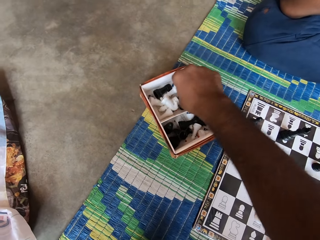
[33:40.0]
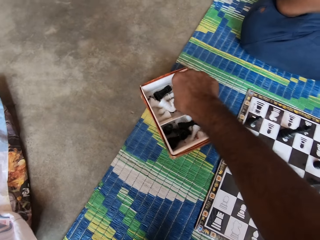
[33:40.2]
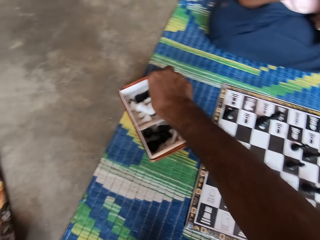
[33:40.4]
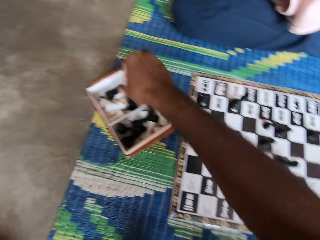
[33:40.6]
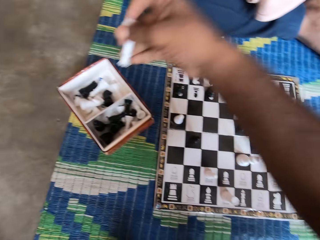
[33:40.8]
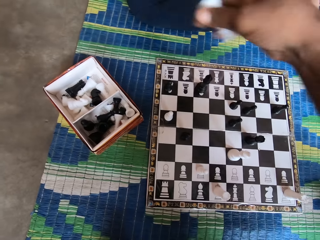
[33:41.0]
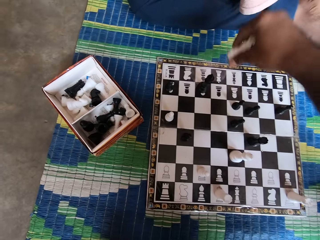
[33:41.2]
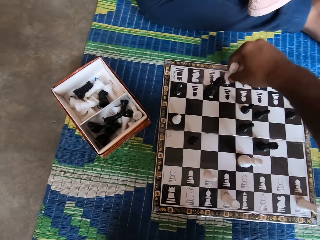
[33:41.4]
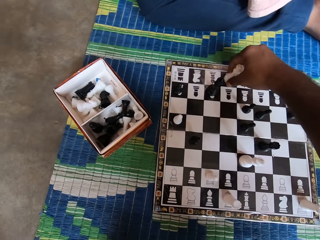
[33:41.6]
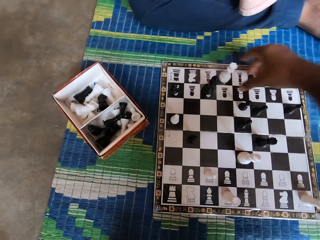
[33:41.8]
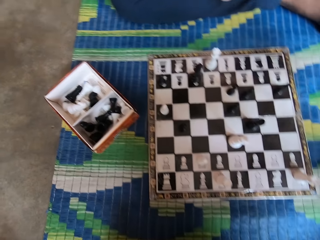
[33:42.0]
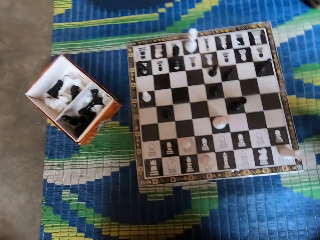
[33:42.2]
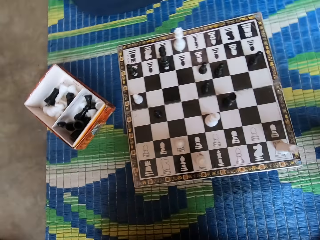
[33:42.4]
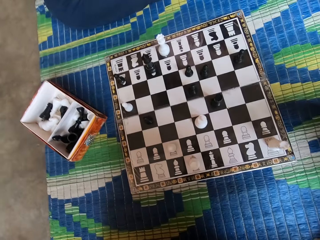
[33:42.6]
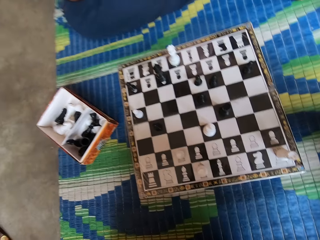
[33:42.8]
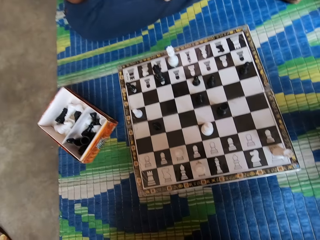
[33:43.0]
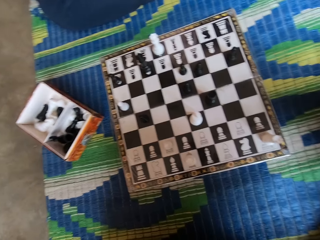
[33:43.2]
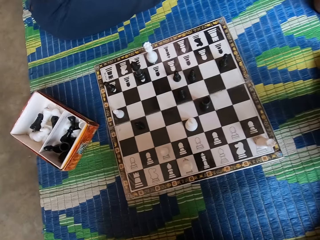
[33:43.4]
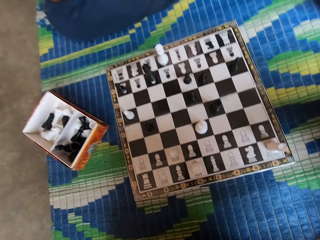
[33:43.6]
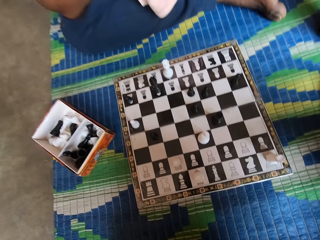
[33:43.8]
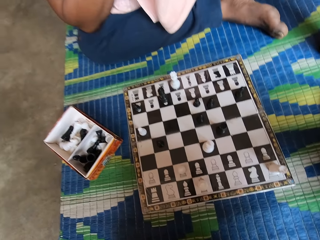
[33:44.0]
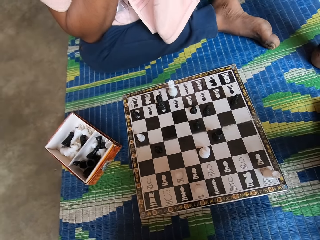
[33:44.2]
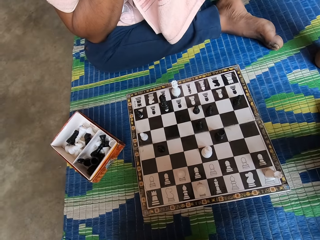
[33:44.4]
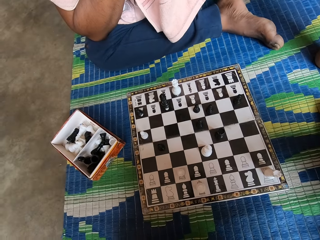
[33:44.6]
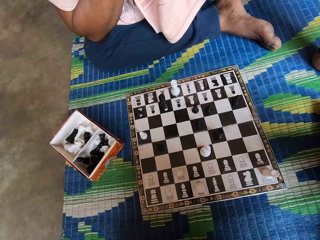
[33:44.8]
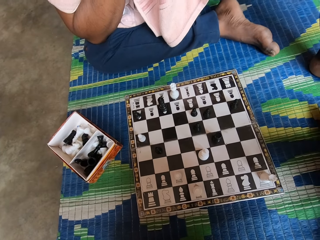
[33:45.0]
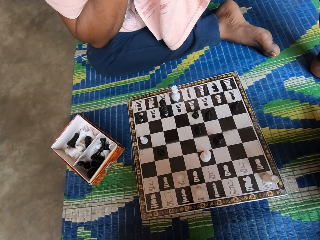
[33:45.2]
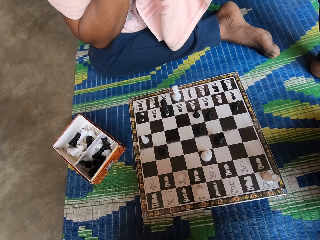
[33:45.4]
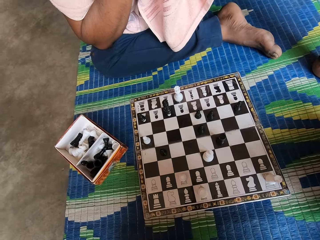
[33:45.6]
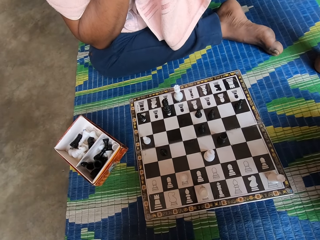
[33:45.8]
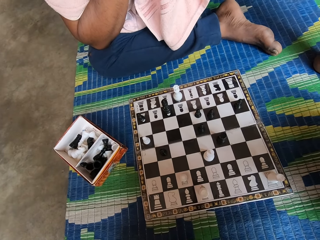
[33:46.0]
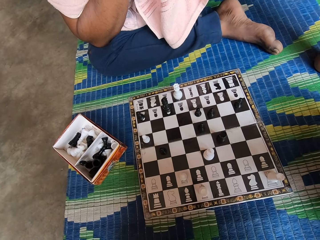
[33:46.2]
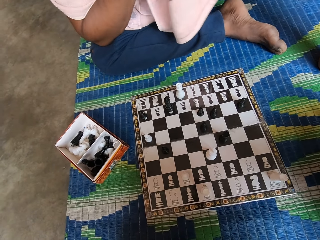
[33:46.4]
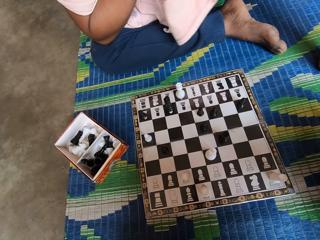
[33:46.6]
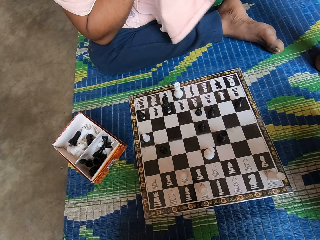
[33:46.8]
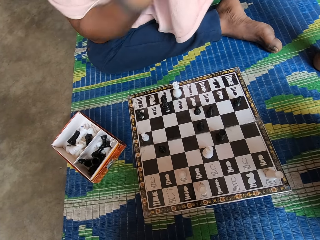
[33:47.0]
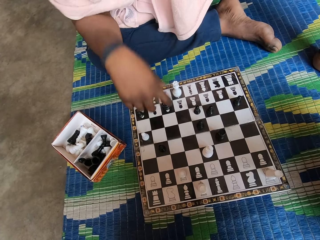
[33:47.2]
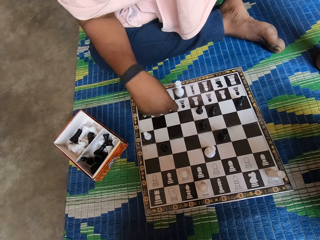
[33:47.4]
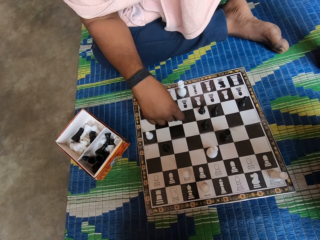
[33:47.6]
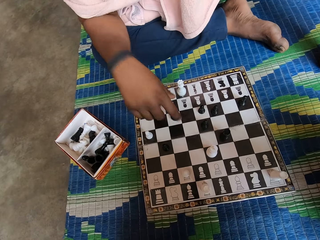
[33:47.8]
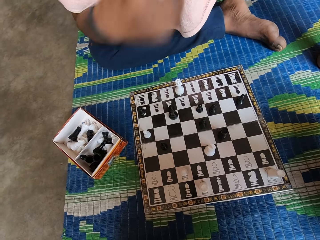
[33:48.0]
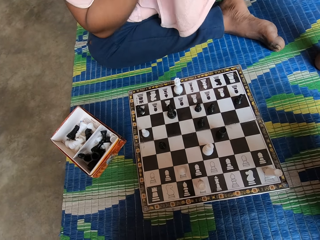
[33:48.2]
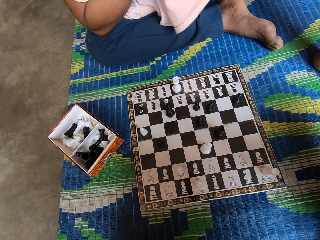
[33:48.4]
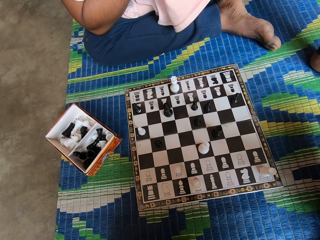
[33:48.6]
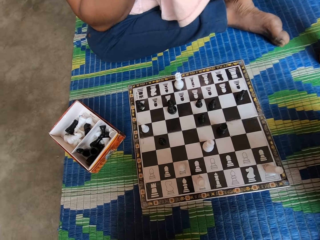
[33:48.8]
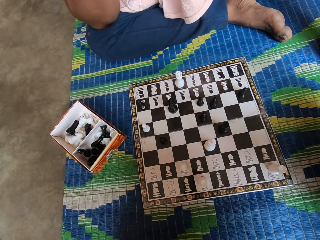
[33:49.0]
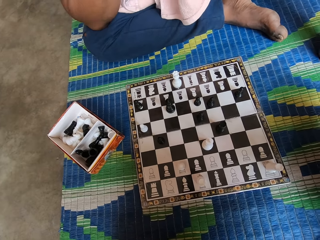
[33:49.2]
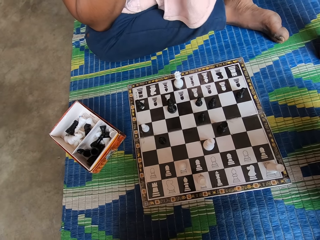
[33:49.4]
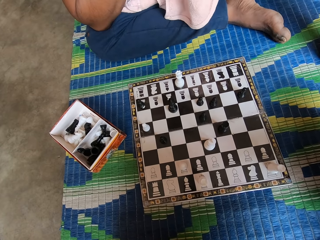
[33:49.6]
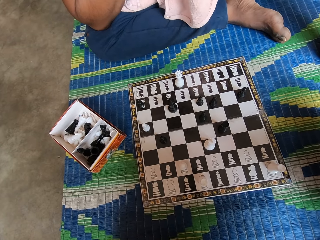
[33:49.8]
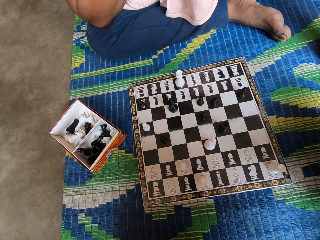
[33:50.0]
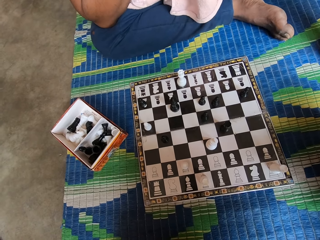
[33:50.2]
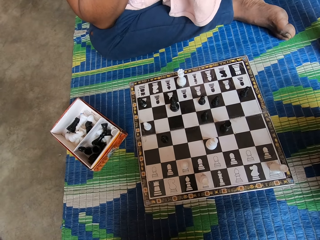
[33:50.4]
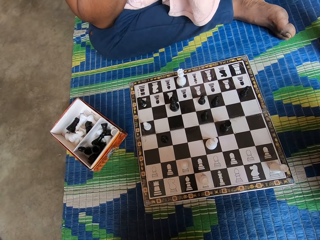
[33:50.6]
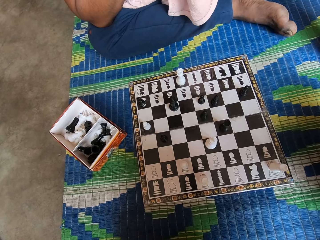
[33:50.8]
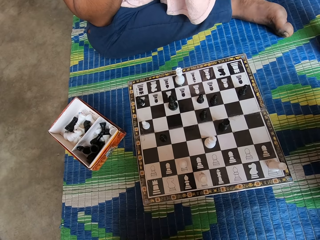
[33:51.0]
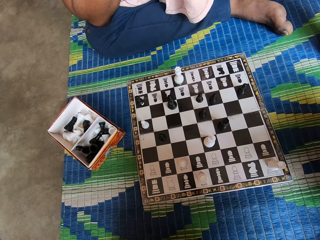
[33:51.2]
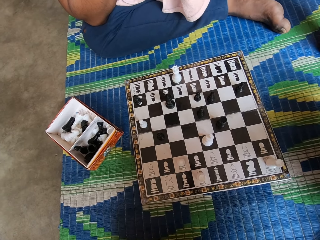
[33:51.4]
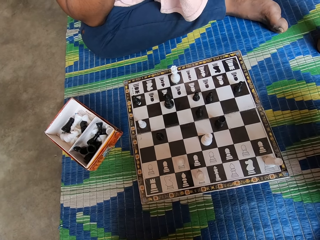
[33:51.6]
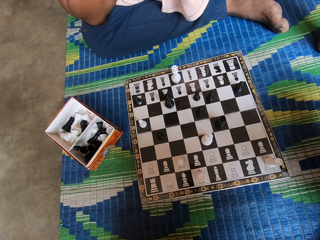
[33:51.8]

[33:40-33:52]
The camera wearer drops the chess piece inside the box. They pick up a chess piece from the box. They put the chess piece on the chess board. They look at the chess board. A man holds the chess piece and moves the chess piece.

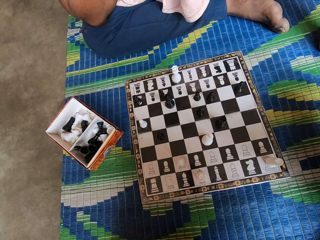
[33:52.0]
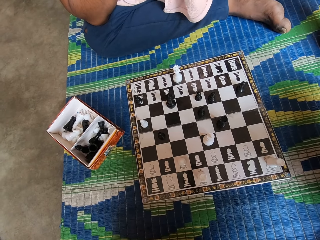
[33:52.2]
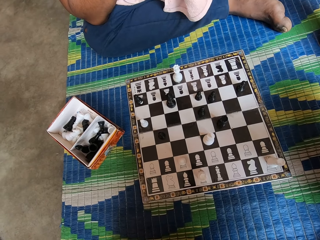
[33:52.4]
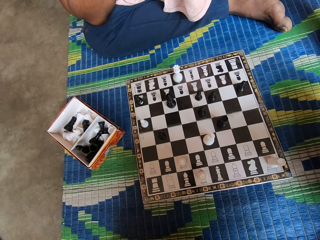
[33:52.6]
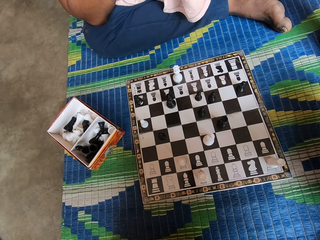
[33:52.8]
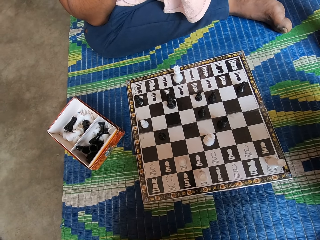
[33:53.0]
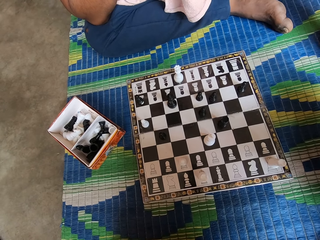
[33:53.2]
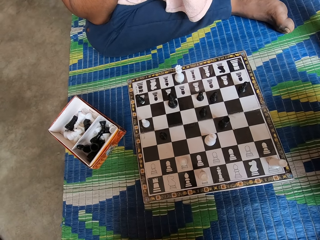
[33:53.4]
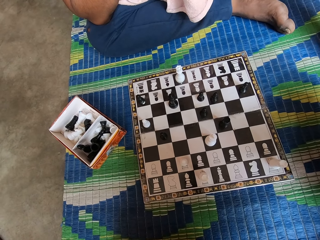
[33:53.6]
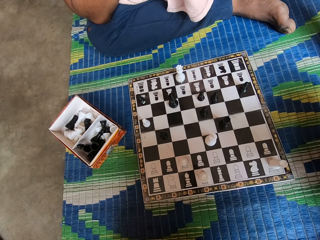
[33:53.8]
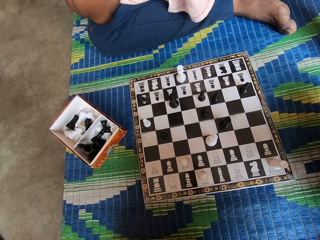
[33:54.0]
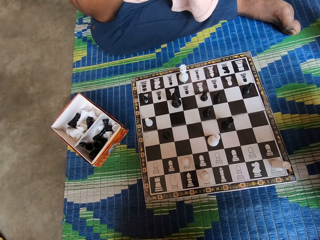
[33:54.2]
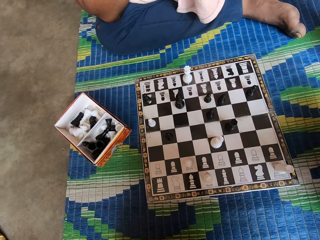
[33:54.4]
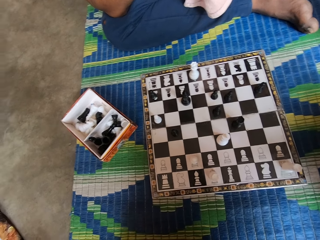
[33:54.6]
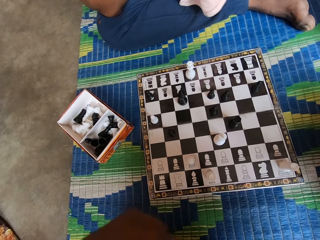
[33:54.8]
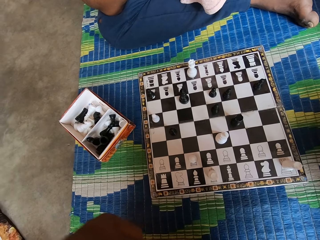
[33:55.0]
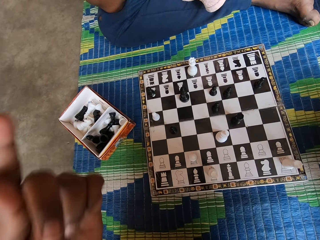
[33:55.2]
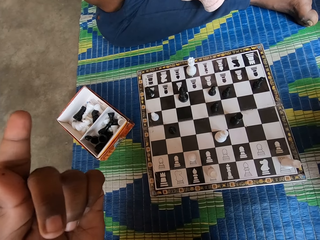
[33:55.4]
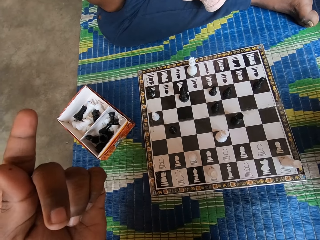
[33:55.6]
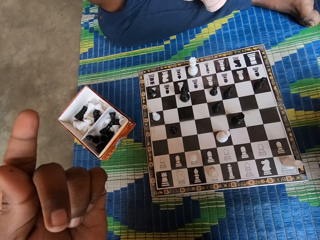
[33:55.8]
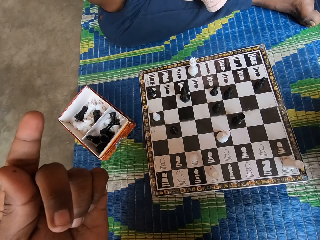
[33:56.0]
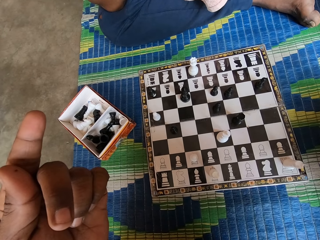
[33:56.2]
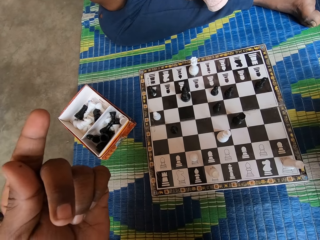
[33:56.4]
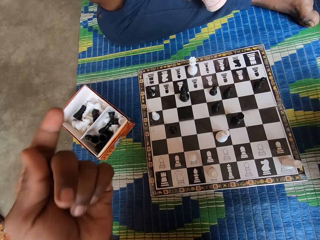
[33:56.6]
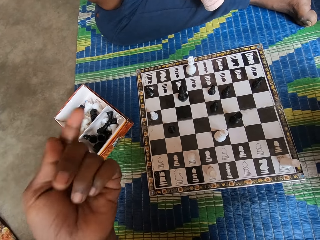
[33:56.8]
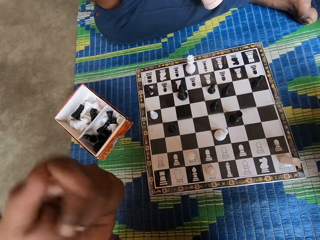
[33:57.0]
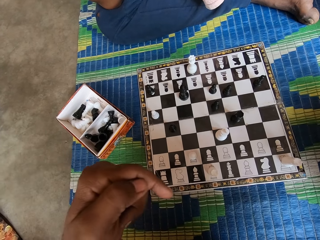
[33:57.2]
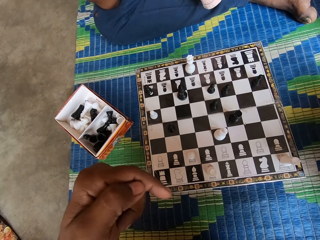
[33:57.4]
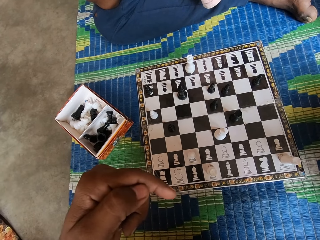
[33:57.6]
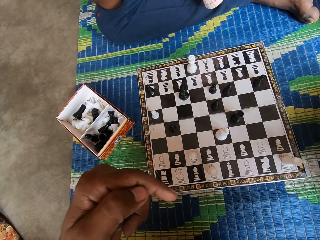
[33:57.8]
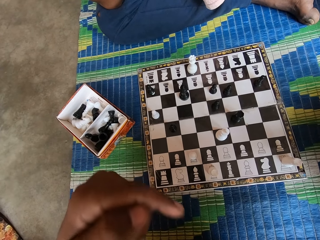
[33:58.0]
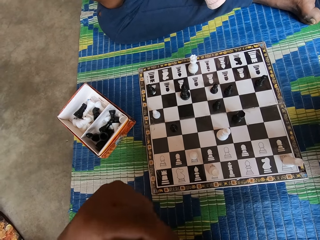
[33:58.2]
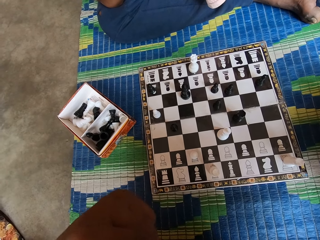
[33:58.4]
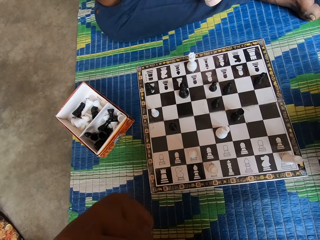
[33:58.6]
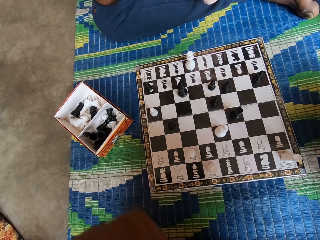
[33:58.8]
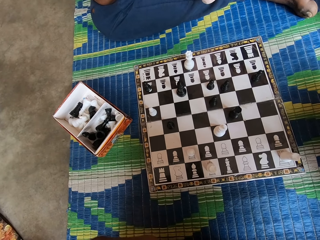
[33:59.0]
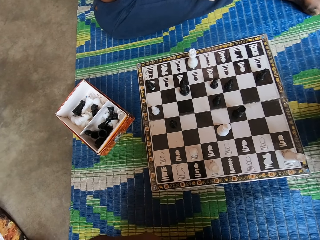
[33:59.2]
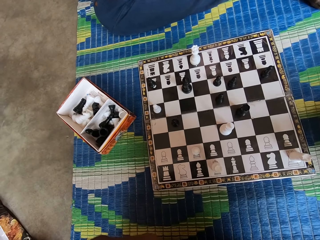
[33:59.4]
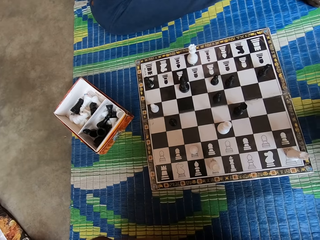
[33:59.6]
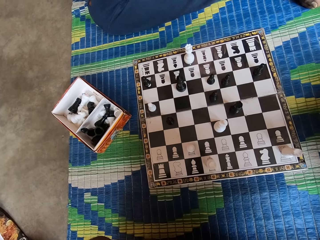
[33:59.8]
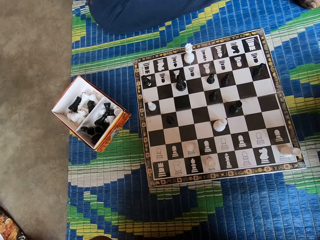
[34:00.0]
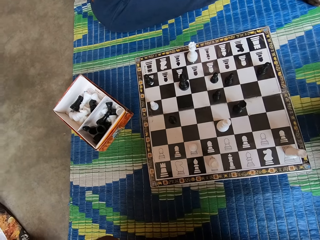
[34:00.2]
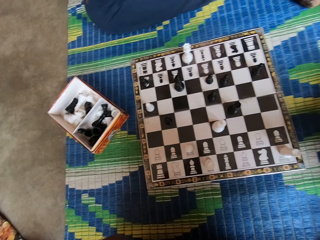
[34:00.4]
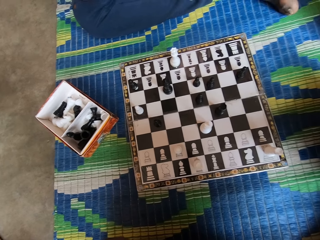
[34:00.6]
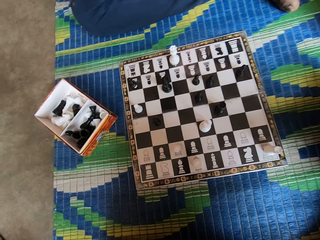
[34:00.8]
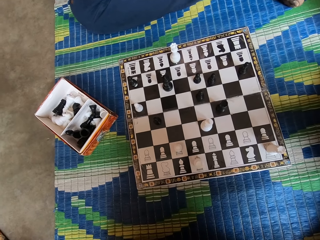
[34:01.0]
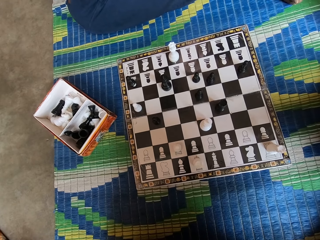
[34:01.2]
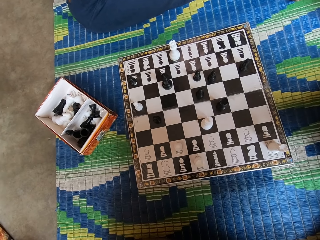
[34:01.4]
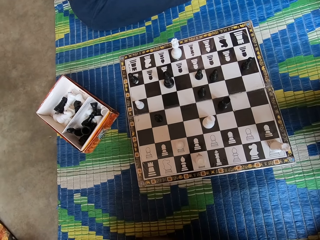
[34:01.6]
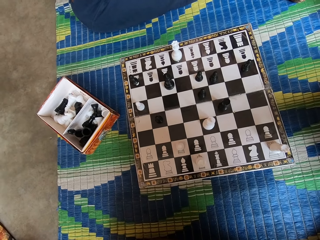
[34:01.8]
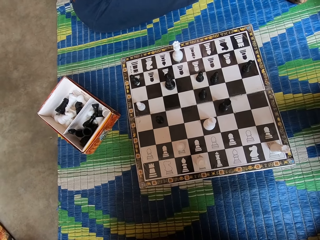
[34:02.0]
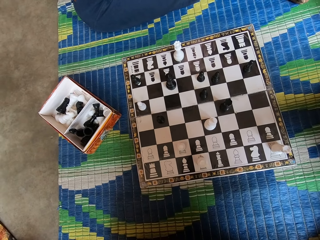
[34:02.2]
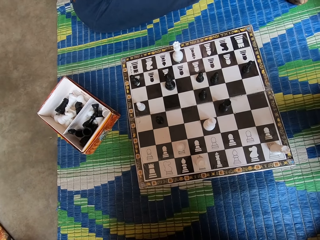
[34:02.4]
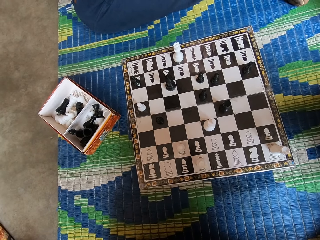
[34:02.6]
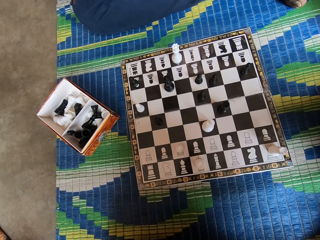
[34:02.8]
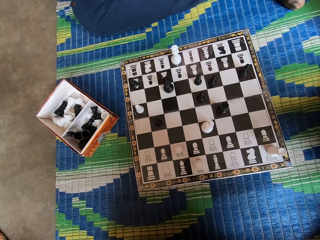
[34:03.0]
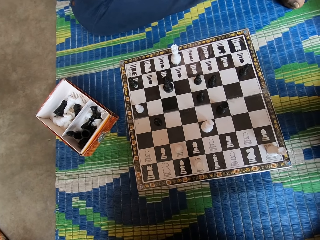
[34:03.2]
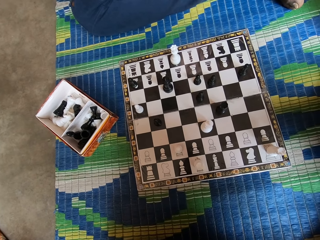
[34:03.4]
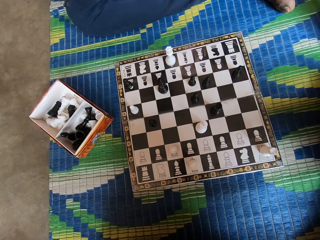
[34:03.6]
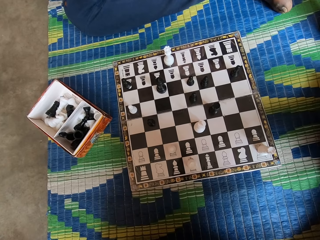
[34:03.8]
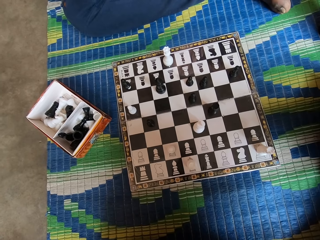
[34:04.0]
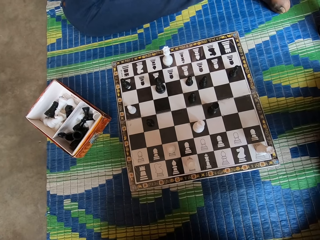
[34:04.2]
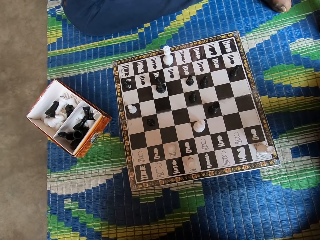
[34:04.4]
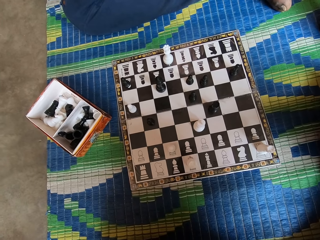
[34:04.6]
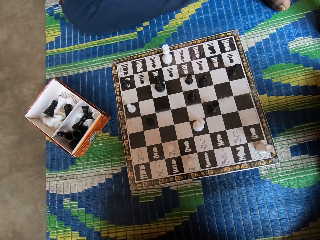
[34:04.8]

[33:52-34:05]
The camera wearer lifts his hand.
